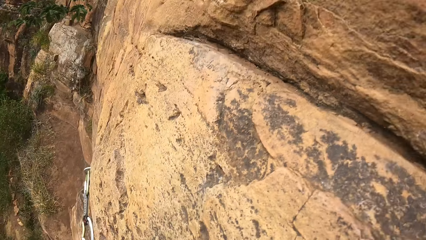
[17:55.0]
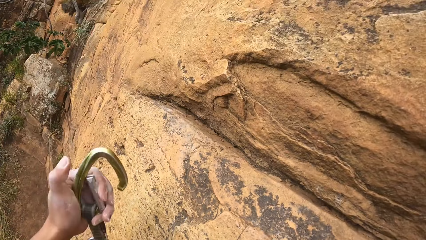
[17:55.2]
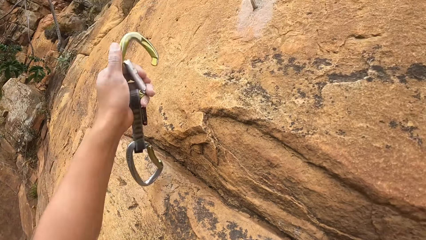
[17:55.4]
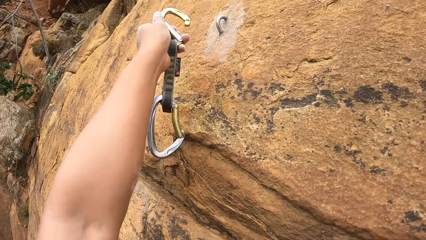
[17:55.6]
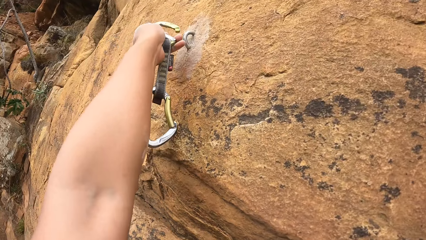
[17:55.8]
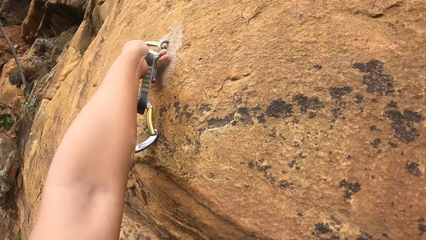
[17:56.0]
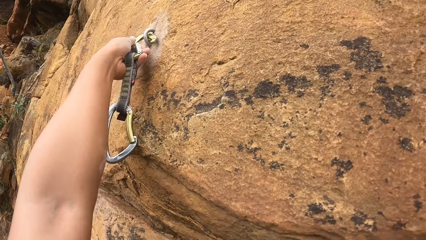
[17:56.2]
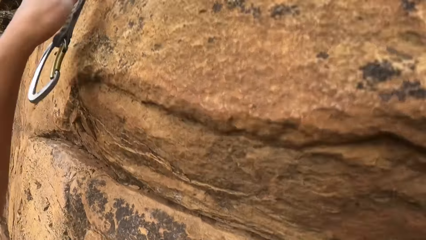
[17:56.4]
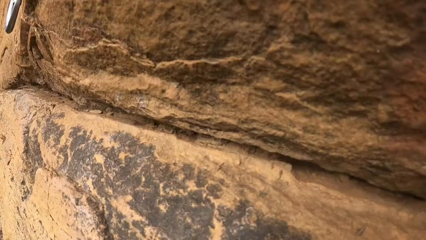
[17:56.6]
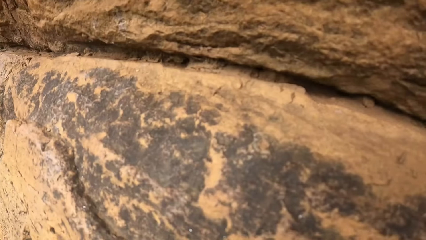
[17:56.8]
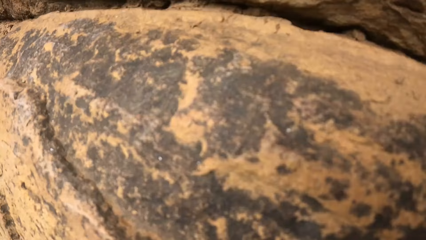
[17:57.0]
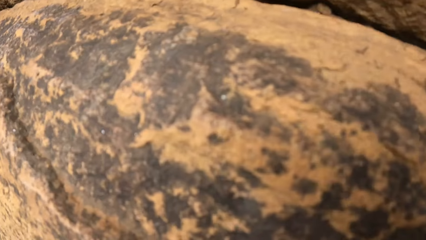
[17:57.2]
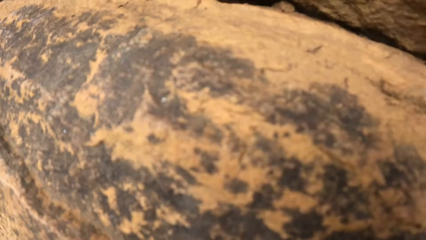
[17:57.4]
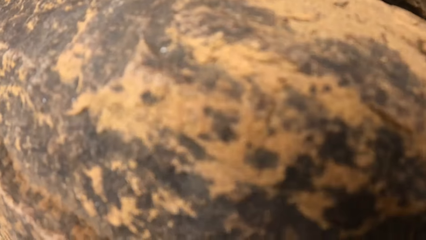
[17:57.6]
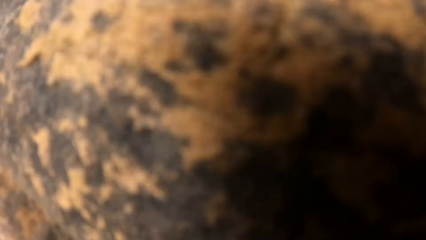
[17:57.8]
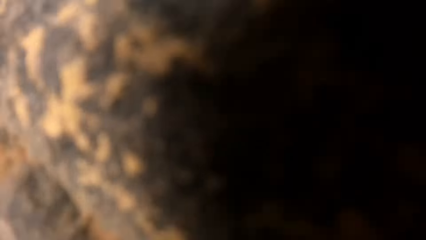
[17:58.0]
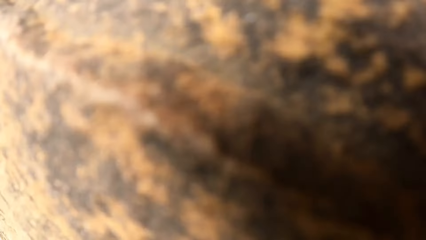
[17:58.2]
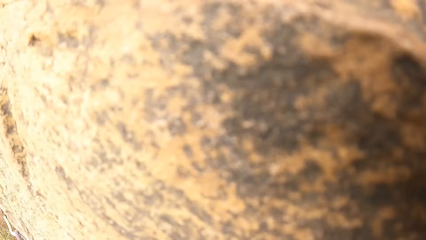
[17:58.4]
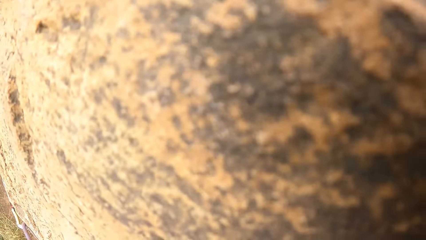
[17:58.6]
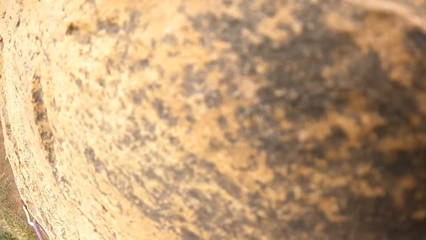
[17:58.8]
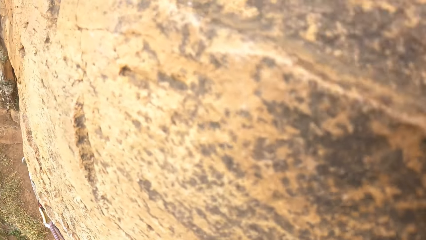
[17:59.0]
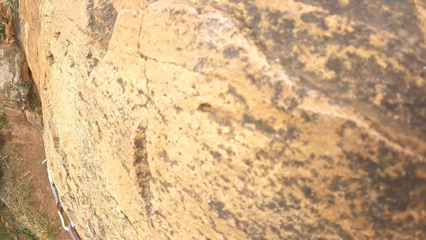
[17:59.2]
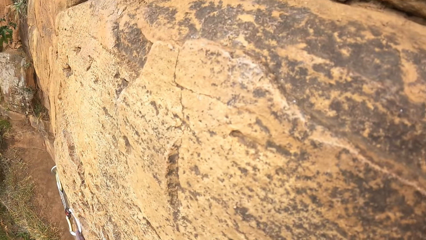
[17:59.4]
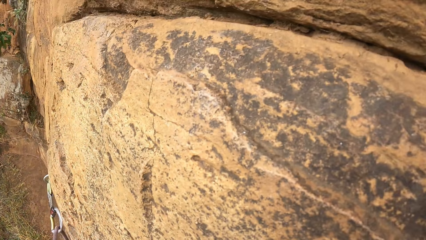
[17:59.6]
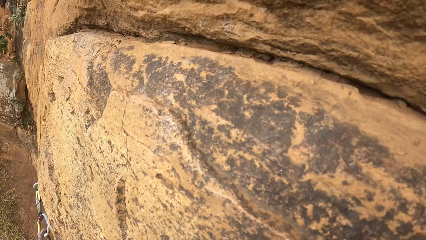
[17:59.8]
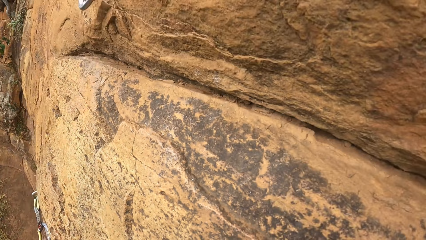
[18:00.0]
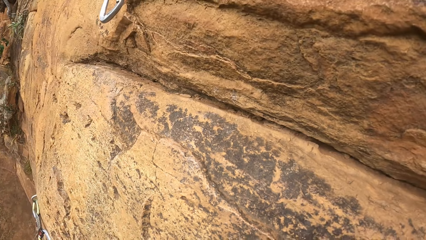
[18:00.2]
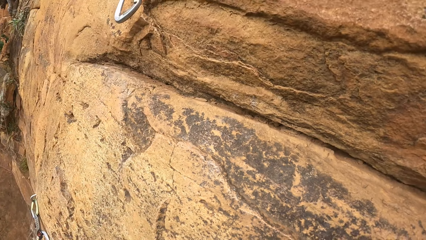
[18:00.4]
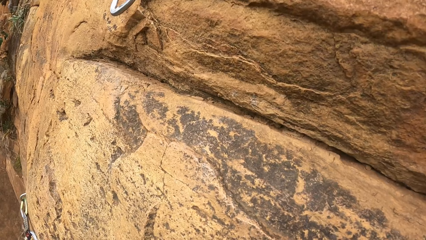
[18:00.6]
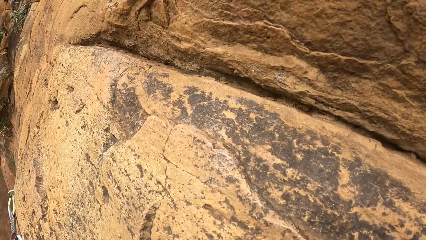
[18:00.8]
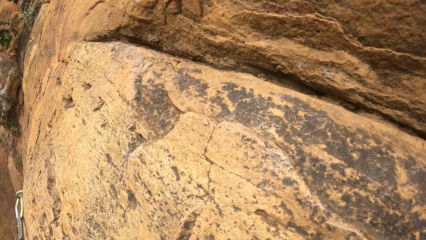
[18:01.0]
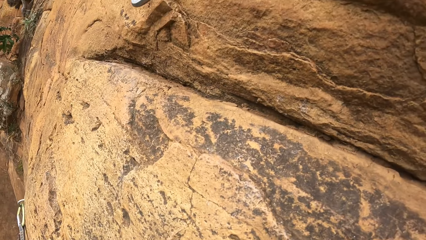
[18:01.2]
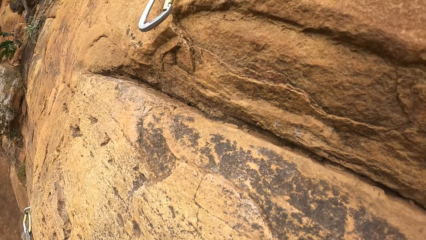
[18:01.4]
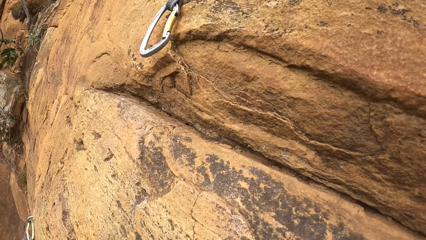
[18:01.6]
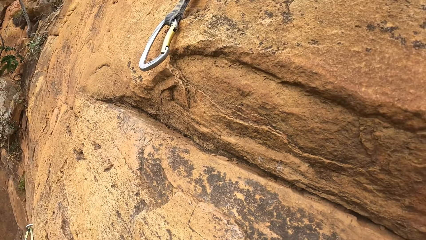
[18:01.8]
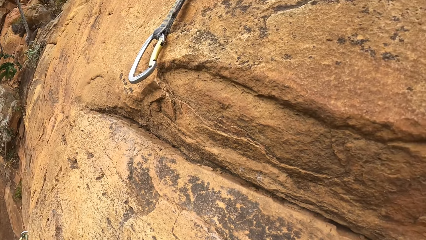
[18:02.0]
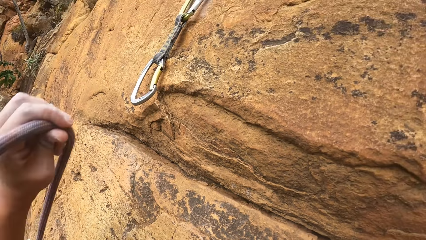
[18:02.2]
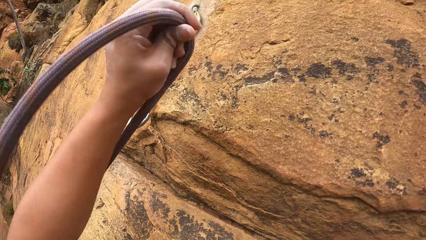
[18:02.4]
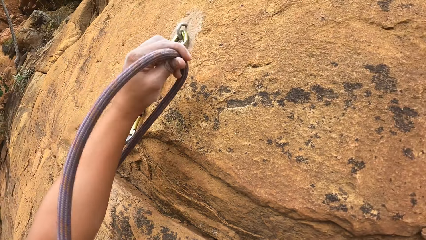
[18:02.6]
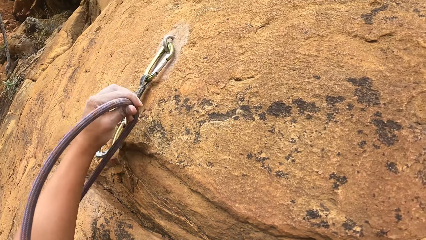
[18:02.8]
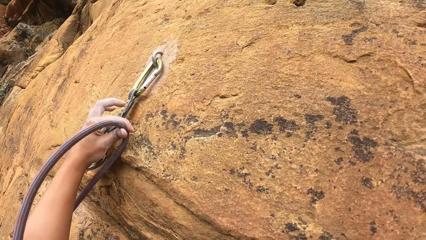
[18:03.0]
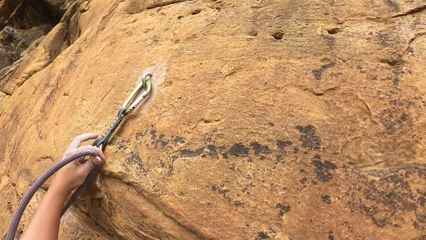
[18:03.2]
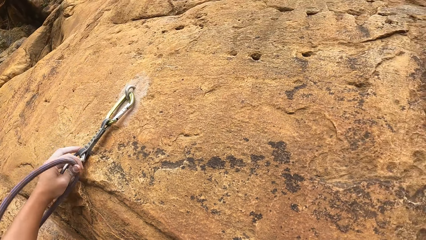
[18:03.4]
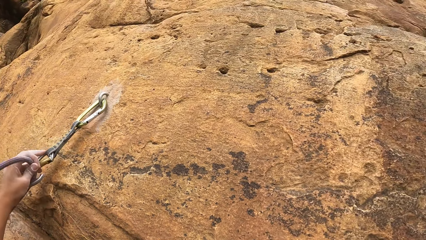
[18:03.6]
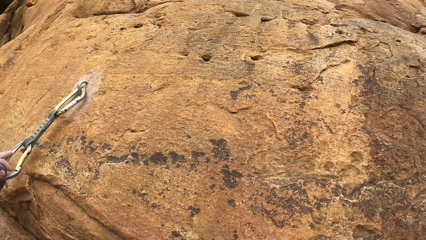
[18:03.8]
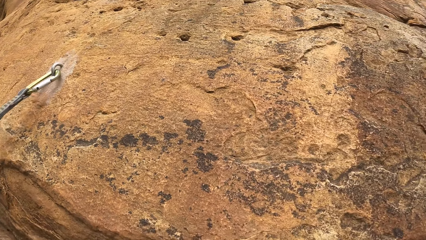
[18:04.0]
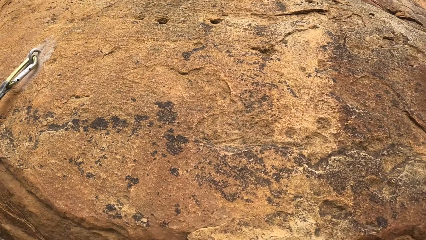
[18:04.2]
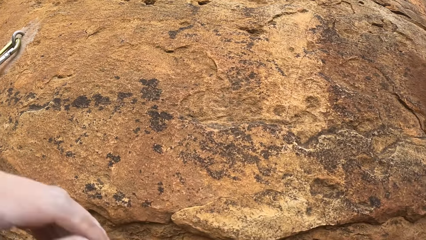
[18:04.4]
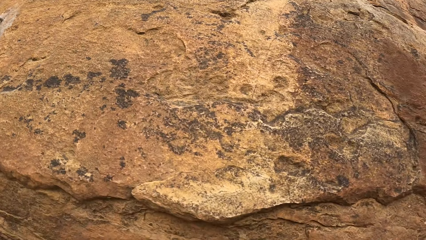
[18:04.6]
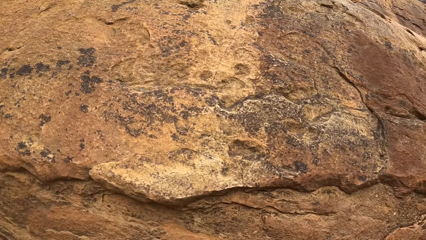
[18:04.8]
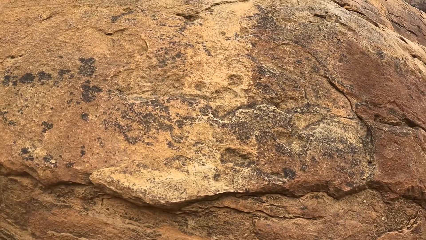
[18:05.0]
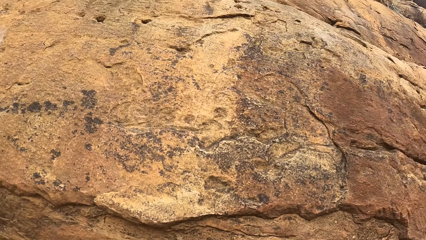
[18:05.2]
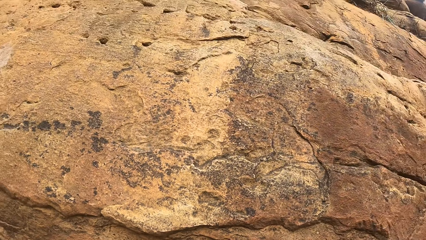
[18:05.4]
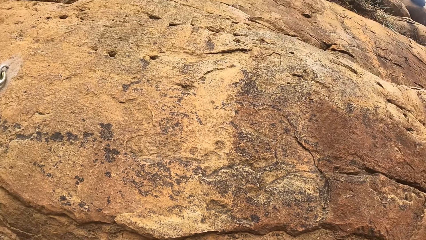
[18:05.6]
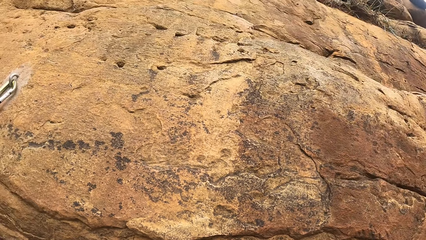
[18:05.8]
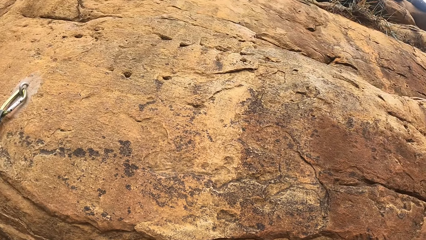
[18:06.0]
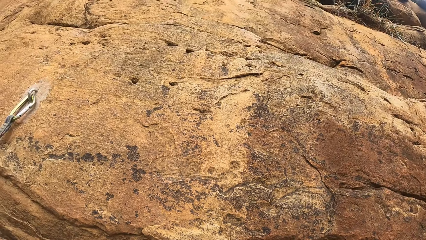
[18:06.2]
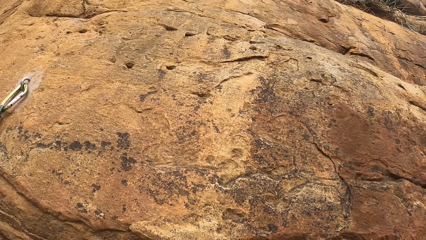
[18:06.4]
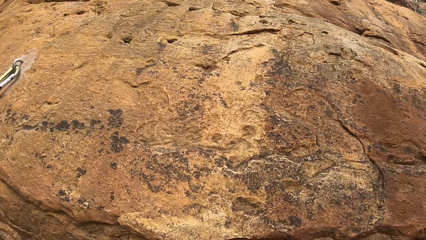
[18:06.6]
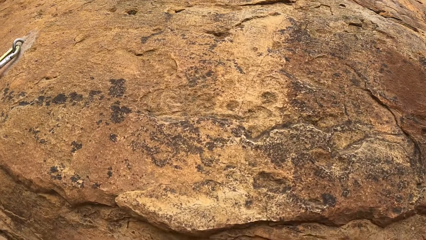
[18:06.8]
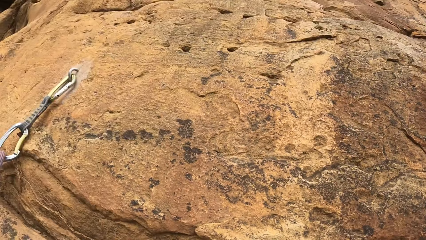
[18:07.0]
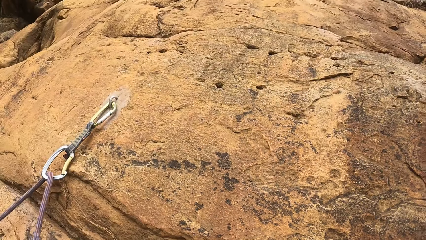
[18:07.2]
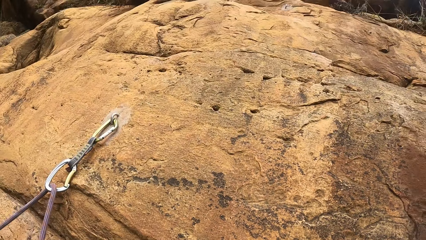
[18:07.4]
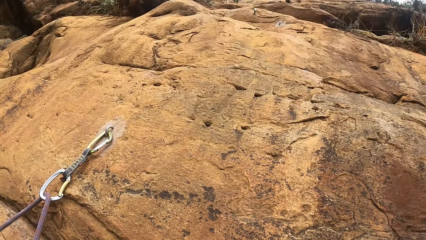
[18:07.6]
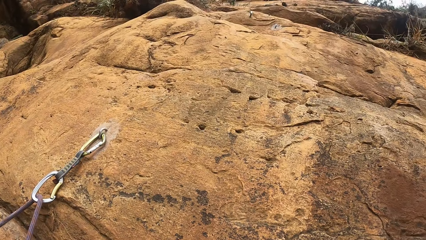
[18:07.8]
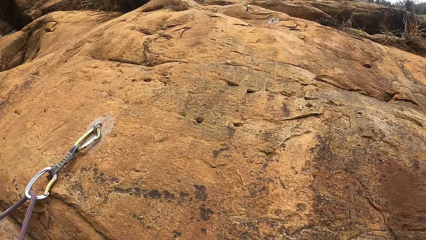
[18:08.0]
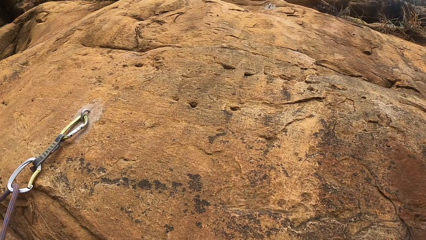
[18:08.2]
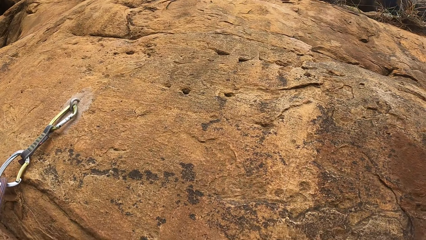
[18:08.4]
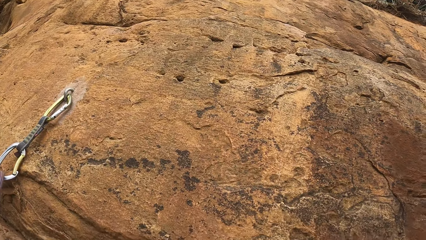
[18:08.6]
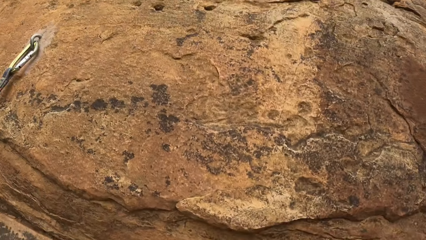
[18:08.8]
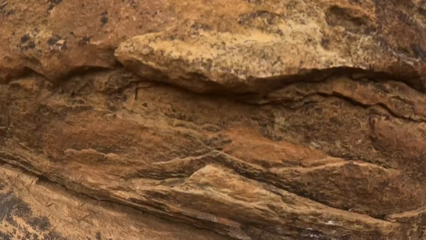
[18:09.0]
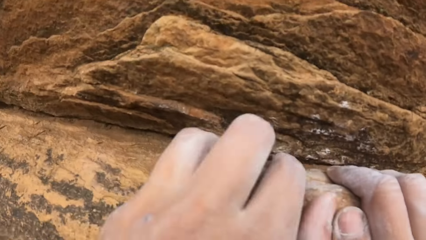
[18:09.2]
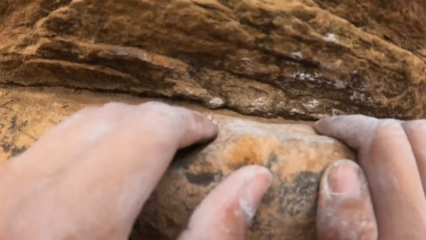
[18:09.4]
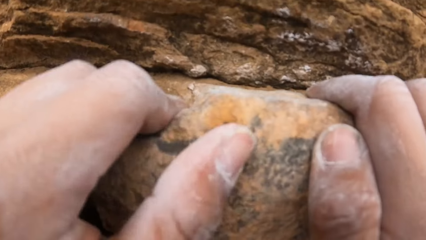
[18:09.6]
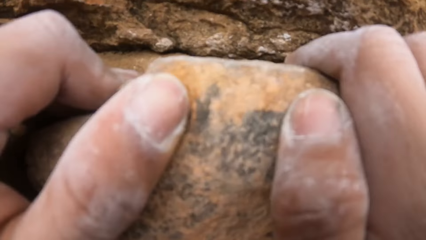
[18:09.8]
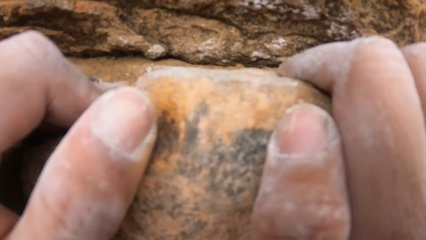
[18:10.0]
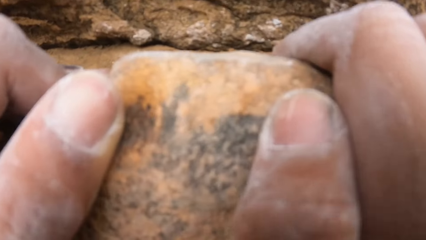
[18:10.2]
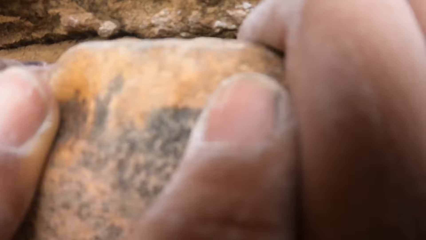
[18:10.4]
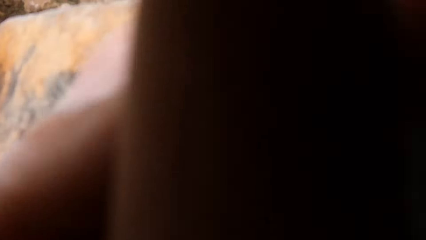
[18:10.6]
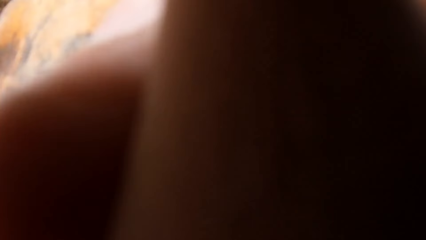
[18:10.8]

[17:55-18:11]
The camera wearer moves the rope. They climb the mountain. They move the rope into the ascender. They climb the mountain.
